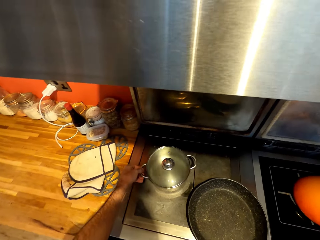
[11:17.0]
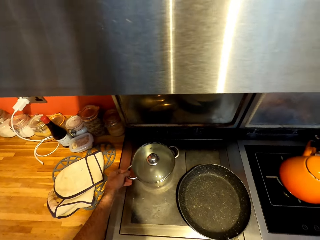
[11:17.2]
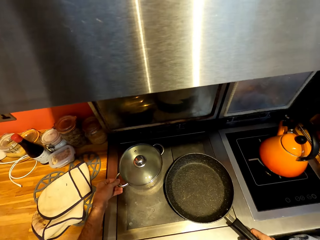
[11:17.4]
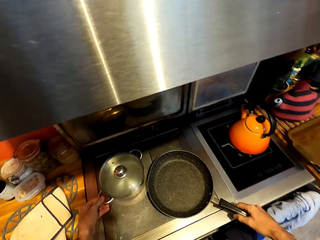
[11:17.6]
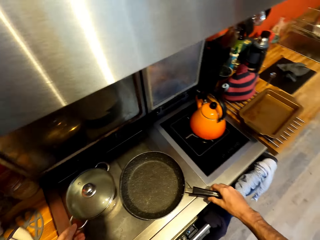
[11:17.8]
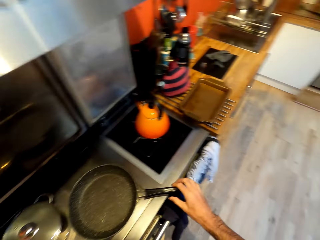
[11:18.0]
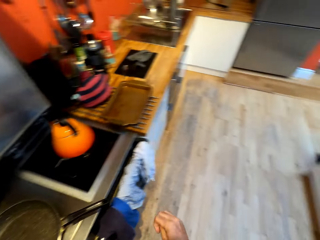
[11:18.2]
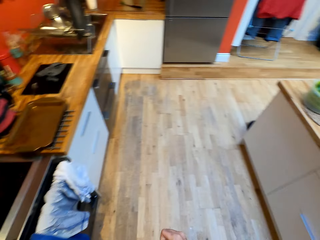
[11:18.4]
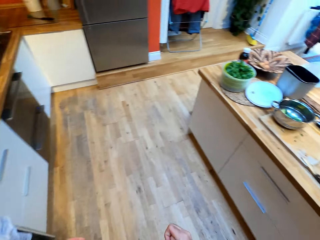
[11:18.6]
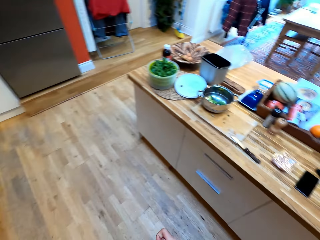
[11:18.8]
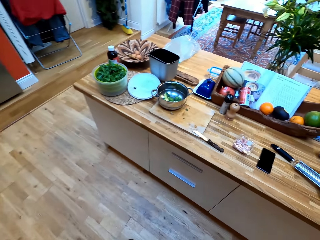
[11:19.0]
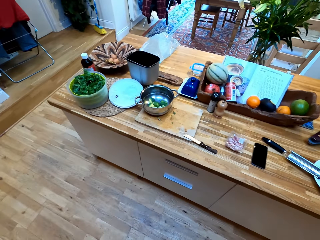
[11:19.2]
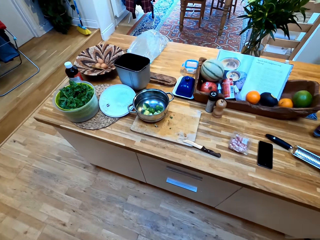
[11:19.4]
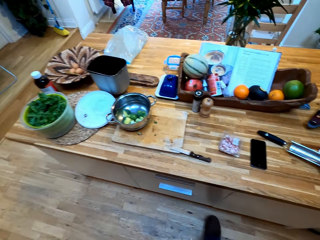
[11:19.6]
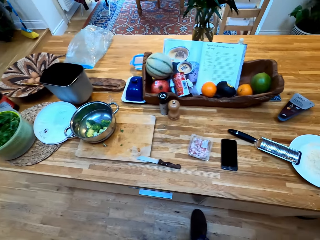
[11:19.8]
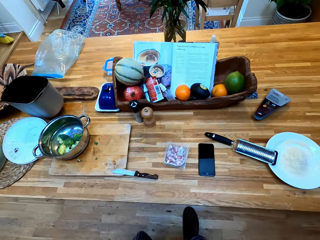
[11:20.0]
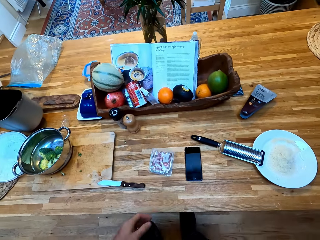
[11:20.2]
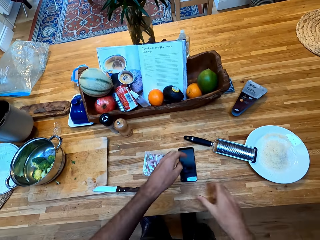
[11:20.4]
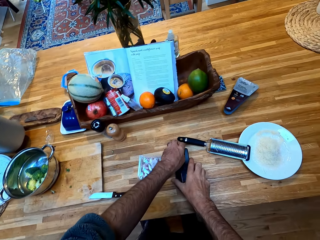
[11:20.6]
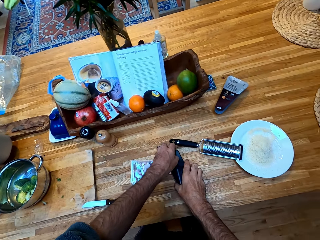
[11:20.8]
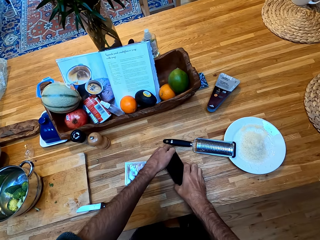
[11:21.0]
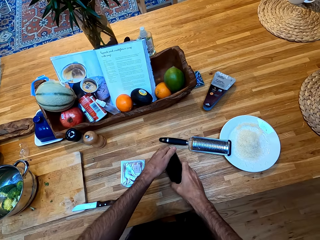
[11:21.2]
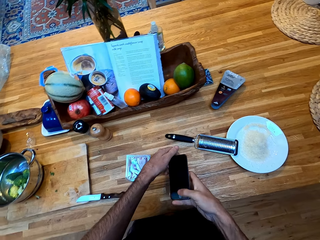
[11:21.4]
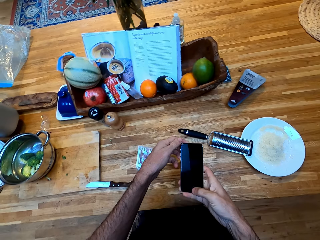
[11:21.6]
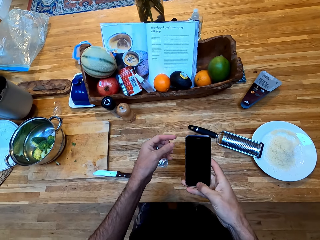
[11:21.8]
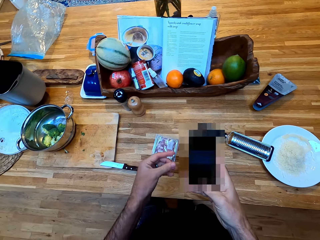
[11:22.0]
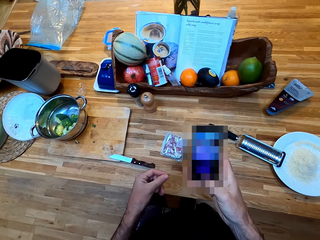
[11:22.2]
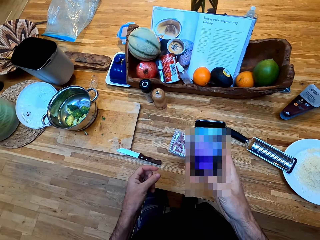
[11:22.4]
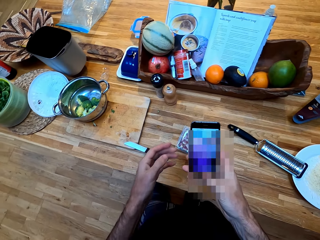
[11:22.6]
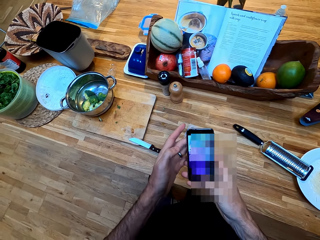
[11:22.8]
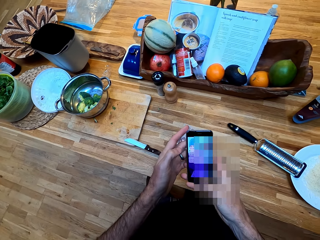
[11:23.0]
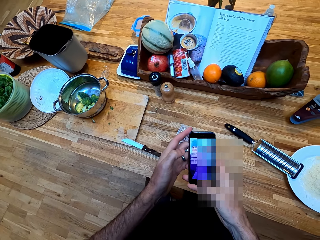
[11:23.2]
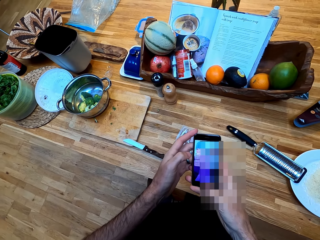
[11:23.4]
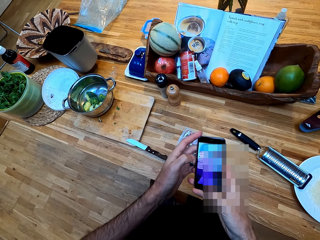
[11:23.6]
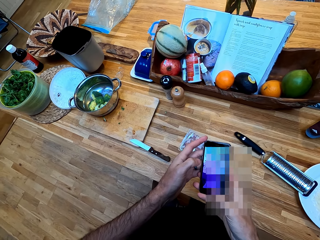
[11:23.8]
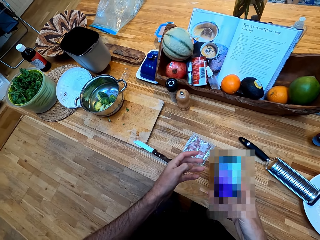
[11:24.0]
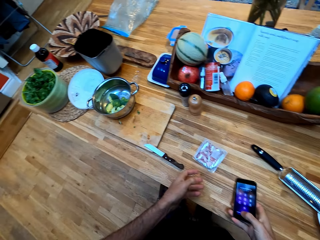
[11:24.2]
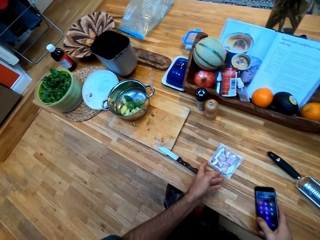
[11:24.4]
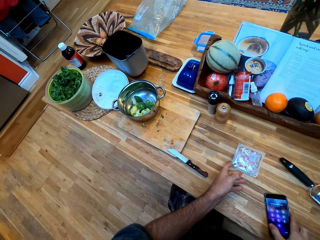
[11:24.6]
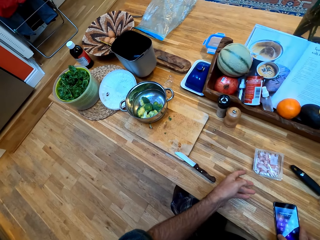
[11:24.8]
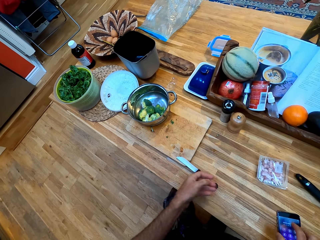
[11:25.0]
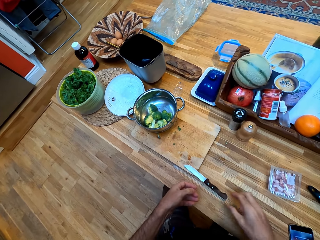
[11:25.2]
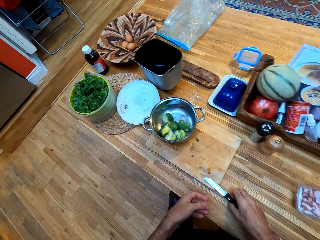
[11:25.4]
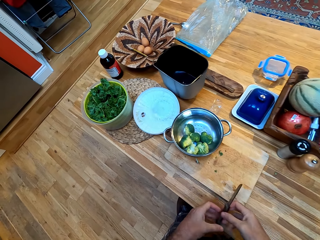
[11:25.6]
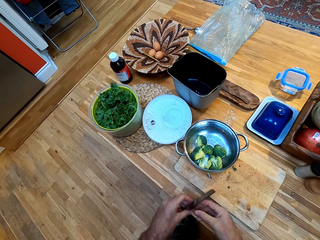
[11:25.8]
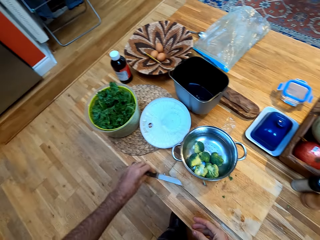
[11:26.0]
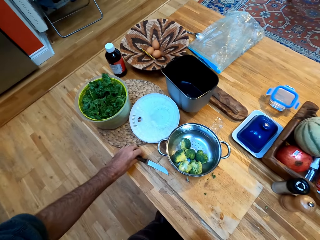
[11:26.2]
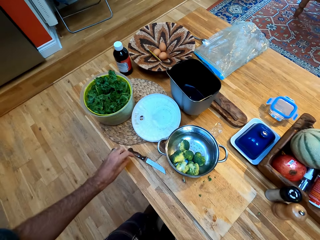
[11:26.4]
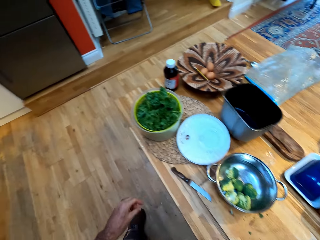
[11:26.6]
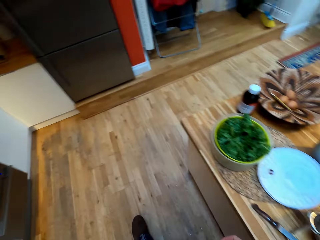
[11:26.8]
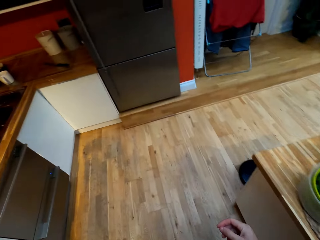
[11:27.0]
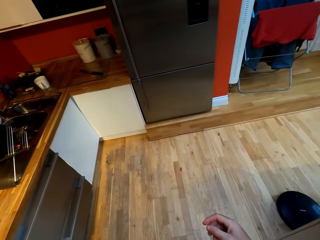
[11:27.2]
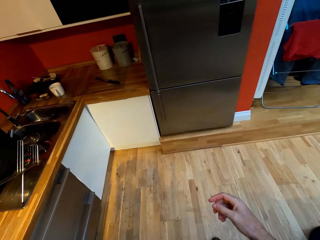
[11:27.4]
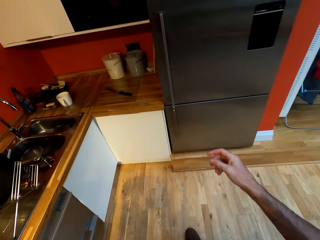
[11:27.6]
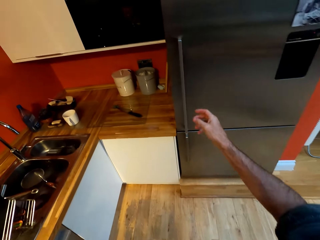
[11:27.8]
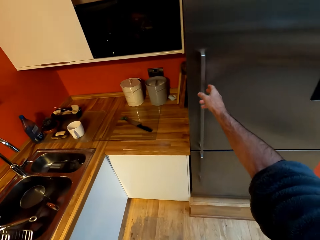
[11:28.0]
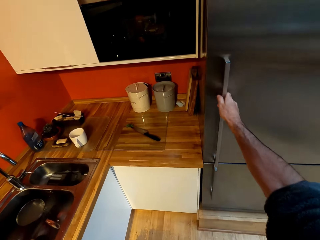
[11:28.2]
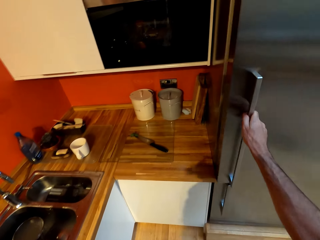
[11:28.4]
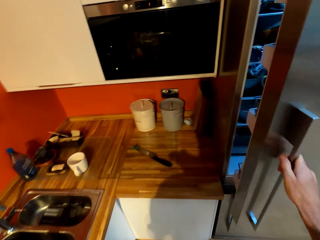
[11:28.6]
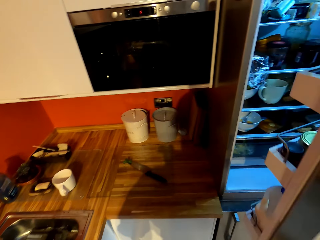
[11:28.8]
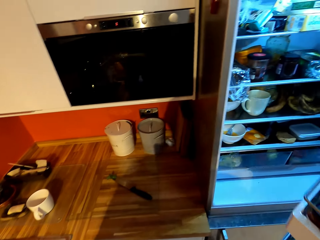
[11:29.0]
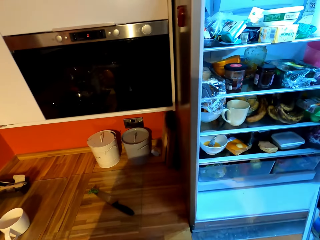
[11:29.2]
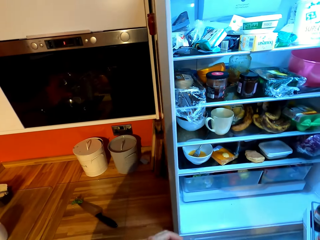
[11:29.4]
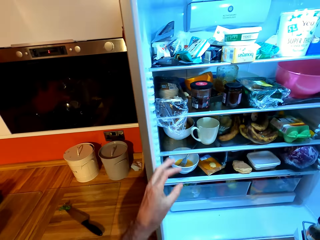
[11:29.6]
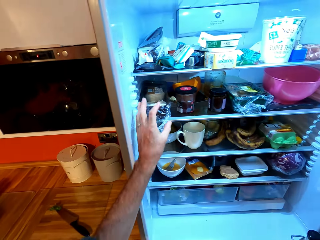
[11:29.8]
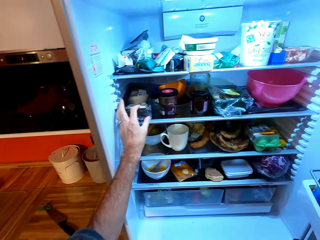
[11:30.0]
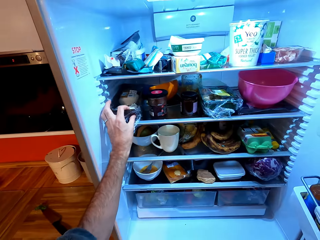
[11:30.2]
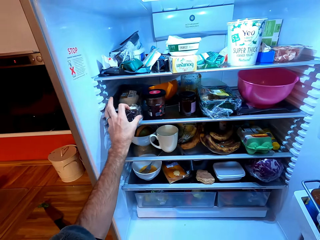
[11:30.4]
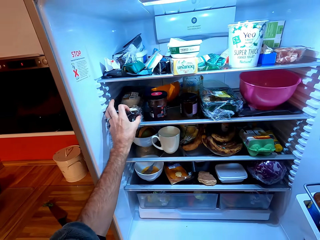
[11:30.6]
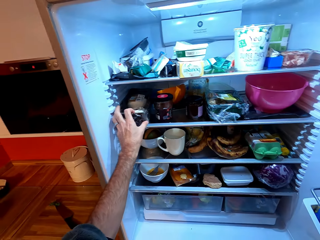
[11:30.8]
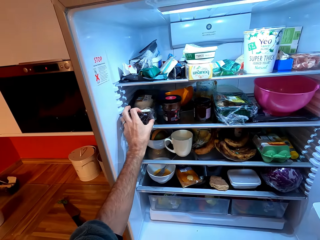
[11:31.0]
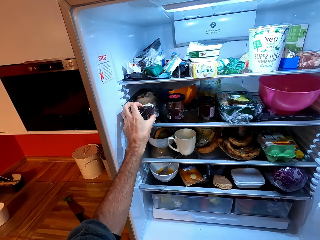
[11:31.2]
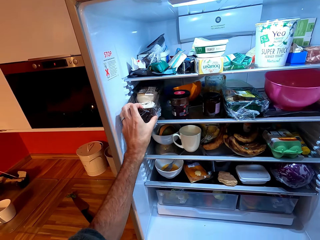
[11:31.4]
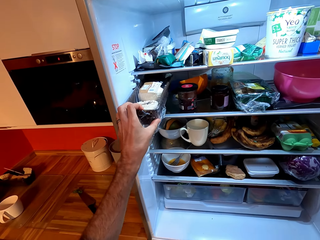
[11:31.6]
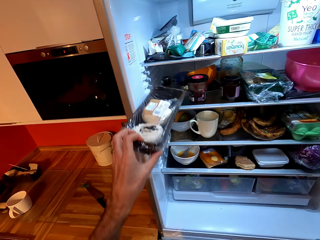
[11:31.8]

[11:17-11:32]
The camera wearer drags a cooking pan. They adjust a cooking pot on a gas cooker. They pick up the pan and drag it. They put down the pan on the gas cooker. They walk around a kitchen. They pick up a mobile phone from the counter. They operate the mobile phone. They put down the mobile phone on the counter. They pick up a knife from the counter. They move the knife. They put down the knife on the counter. They walk around the kitchen. They open a fridge. They pick up a storage can from the fridge.

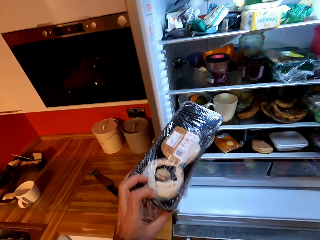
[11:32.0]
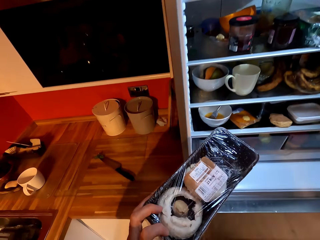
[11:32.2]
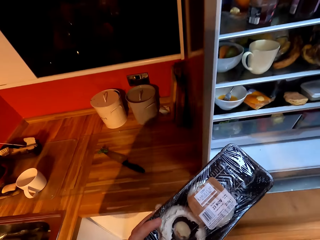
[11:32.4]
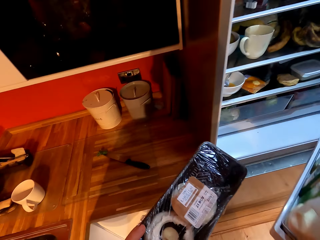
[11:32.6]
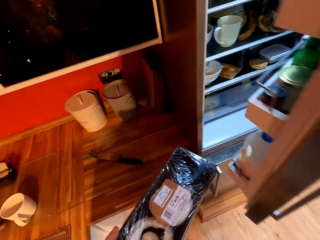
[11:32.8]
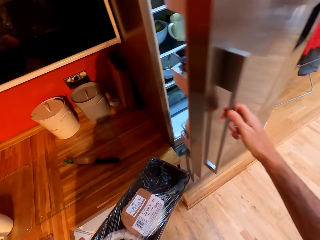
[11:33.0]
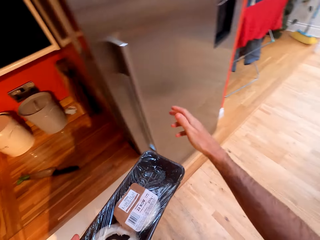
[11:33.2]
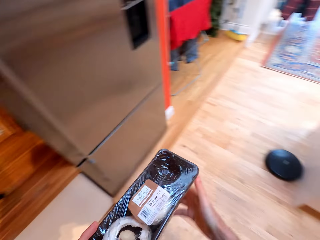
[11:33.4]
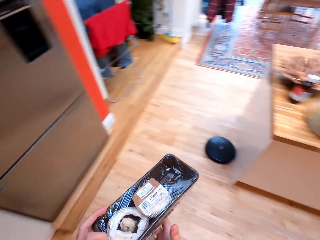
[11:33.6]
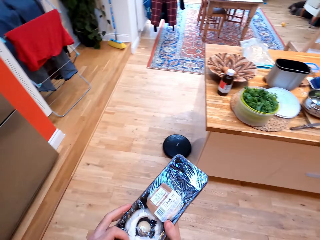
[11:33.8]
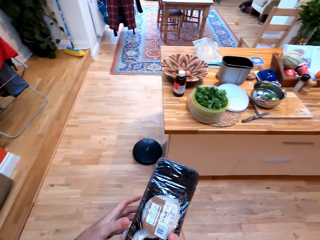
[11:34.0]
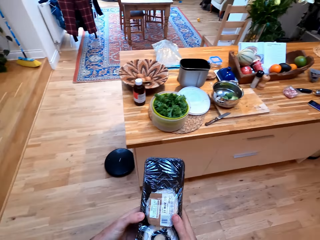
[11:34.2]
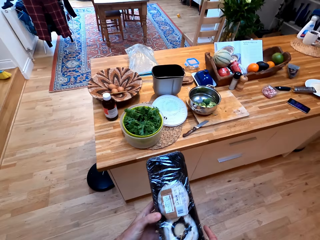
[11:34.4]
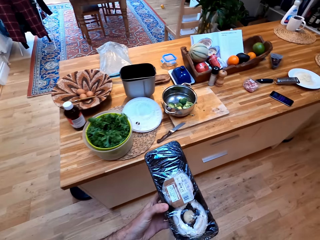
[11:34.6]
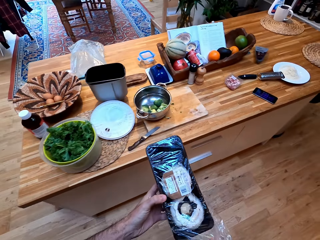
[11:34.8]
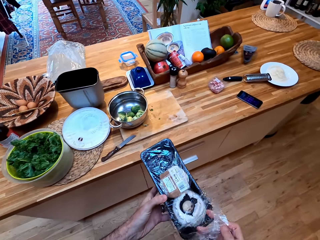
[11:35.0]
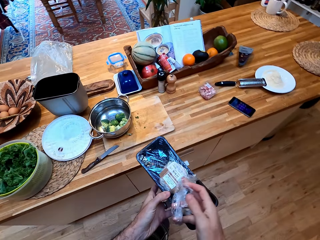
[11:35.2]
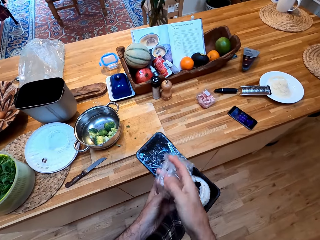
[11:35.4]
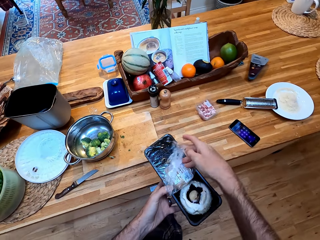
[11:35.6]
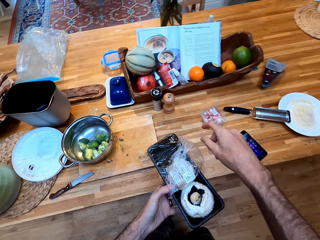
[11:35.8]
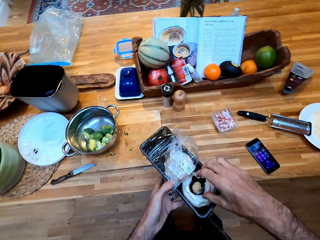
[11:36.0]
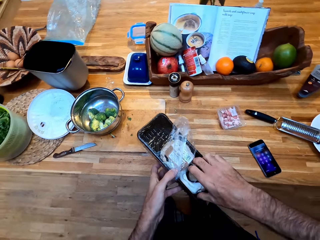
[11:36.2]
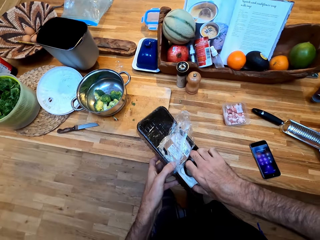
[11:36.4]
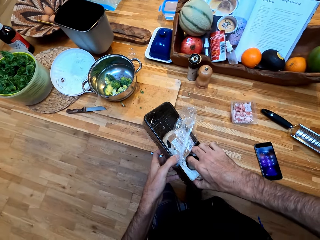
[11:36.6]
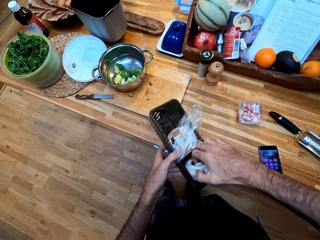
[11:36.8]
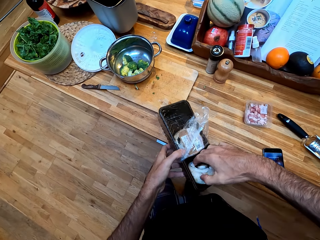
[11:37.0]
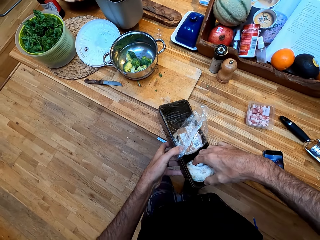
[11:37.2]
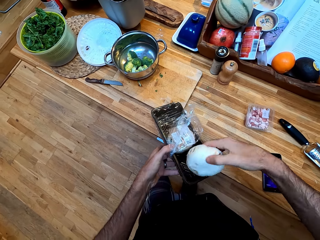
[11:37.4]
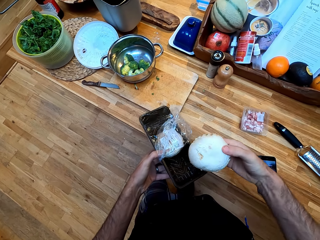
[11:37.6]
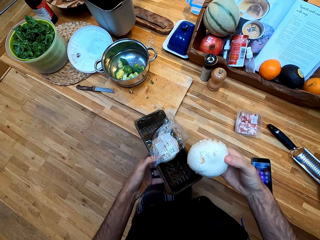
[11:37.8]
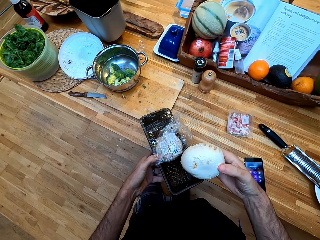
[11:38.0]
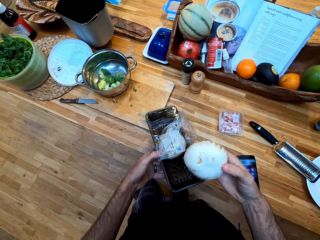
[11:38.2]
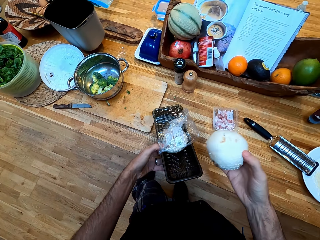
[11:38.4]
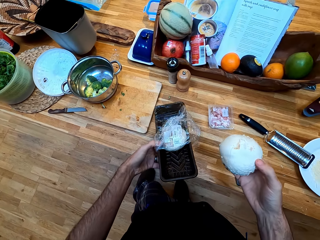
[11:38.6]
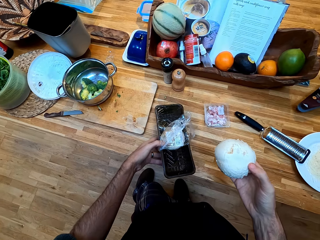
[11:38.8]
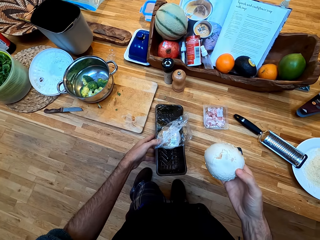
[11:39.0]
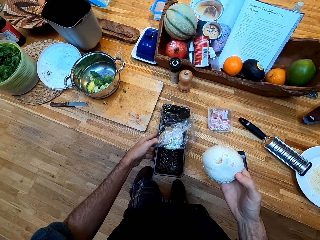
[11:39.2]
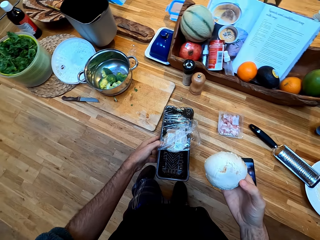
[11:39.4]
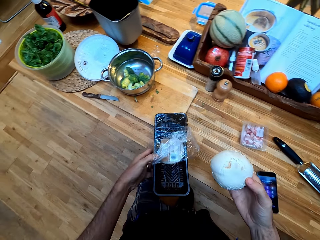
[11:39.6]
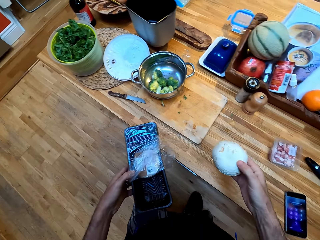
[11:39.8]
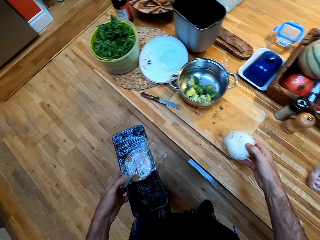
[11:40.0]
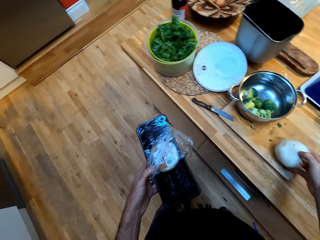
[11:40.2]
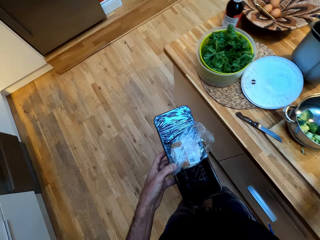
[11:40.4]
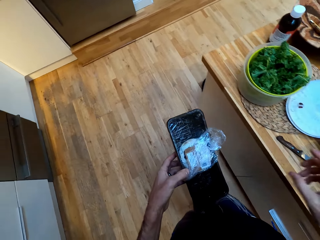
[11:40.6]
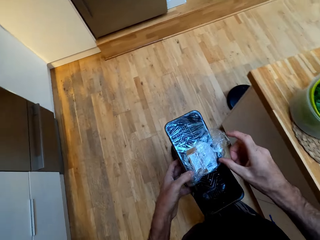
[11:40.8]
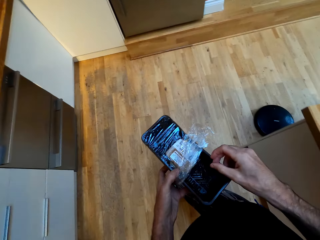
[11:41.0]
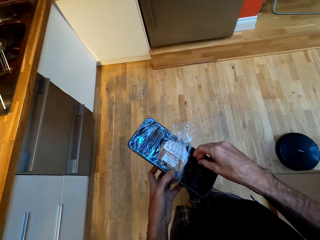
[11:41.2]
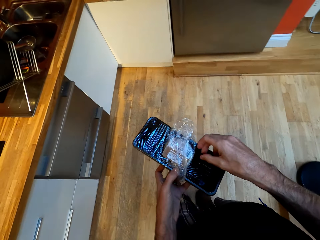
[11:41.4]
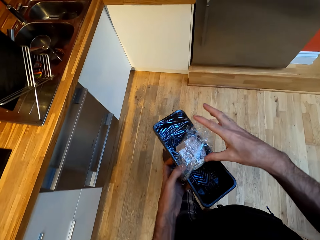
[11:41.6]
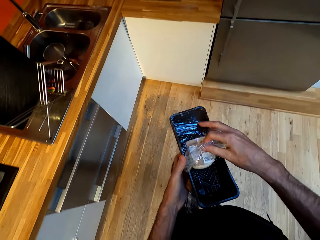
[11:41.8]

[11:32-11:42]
The camera wearer closes a fridge. They walk around a kitchen. They unwrap a piece of paper. They remove a mushroom from a storage can. They hold the mushroom. They put down the mushroom on a chopping board. They walk around the kitchen.
